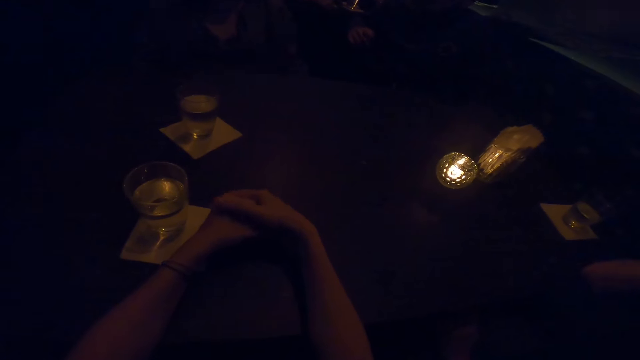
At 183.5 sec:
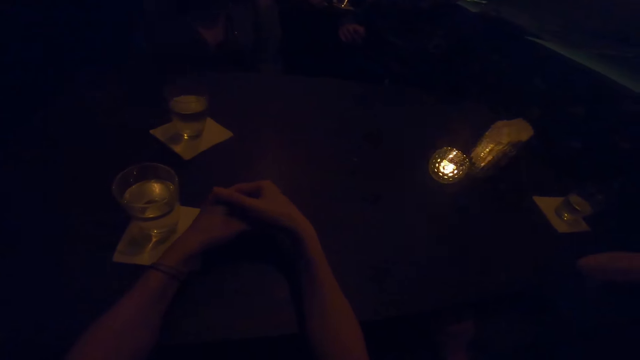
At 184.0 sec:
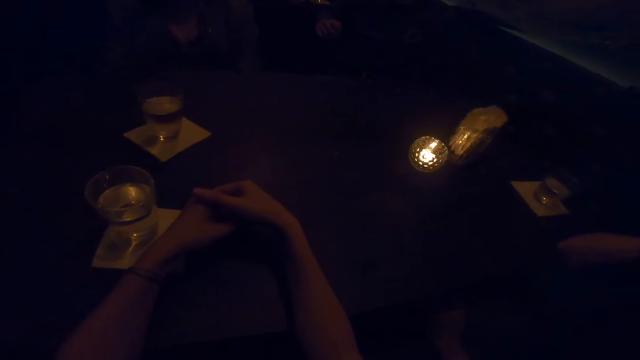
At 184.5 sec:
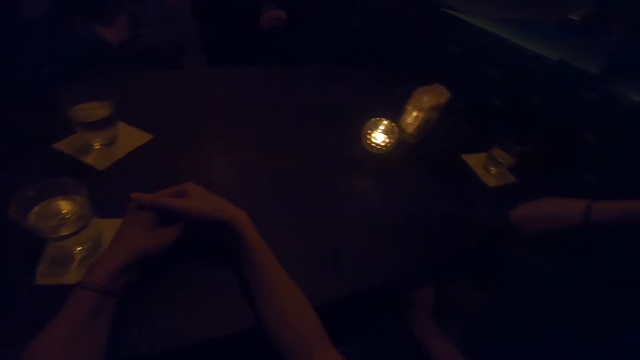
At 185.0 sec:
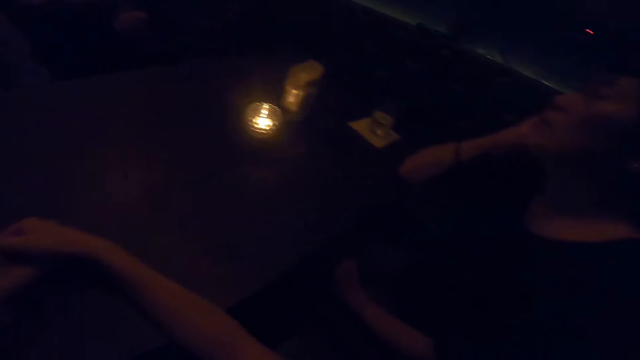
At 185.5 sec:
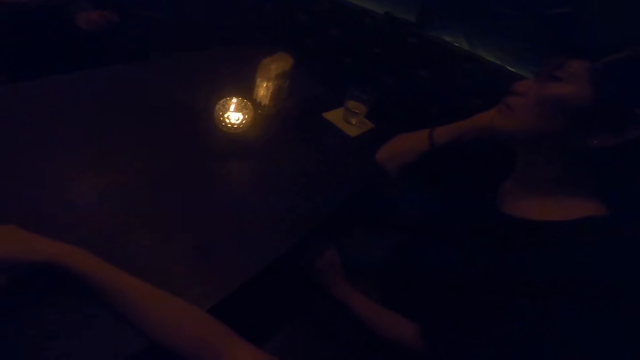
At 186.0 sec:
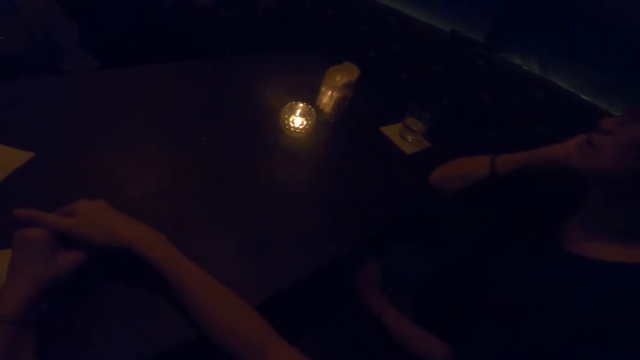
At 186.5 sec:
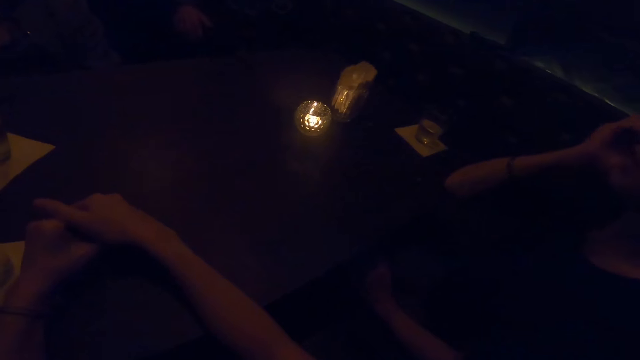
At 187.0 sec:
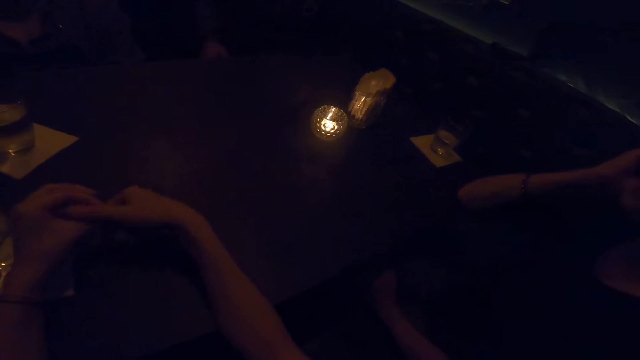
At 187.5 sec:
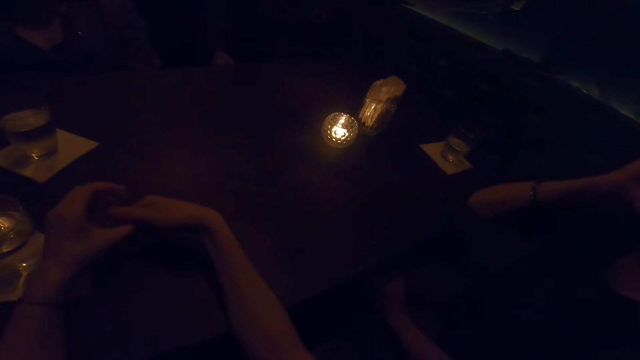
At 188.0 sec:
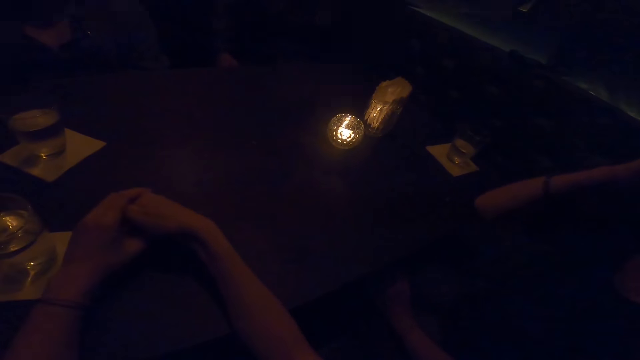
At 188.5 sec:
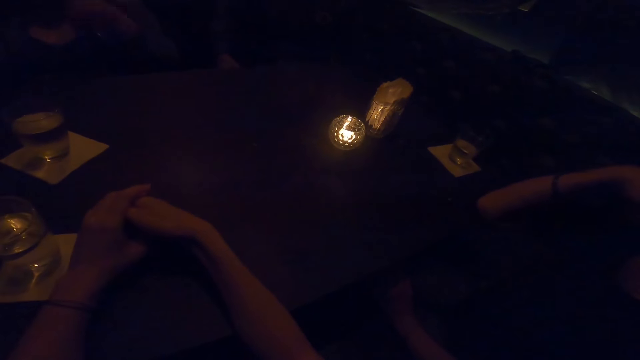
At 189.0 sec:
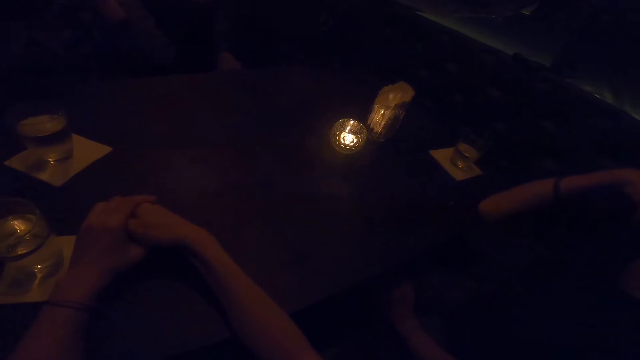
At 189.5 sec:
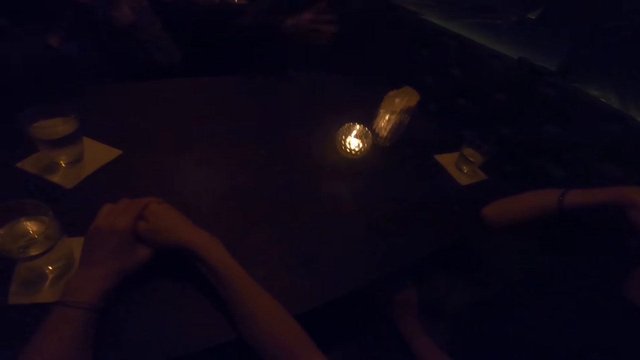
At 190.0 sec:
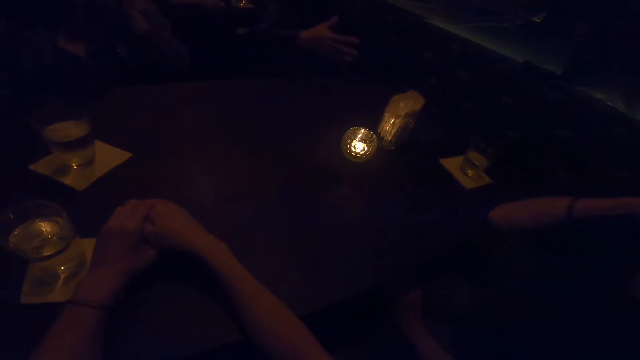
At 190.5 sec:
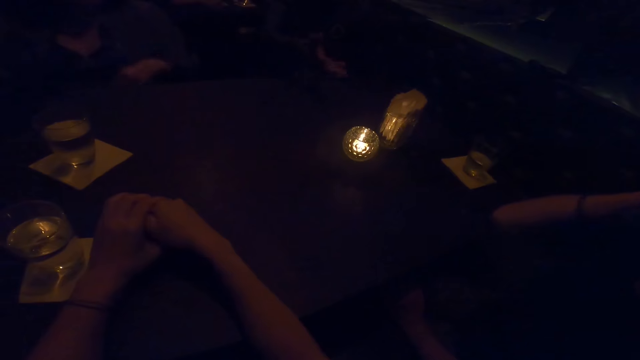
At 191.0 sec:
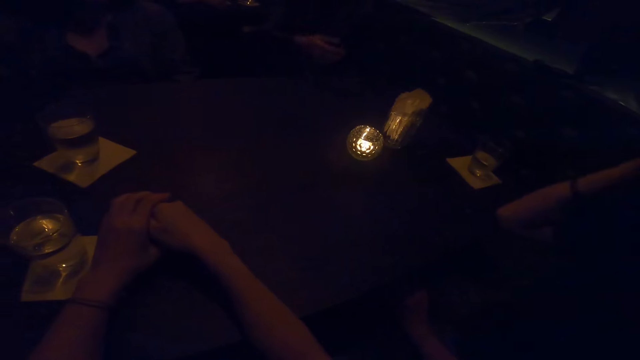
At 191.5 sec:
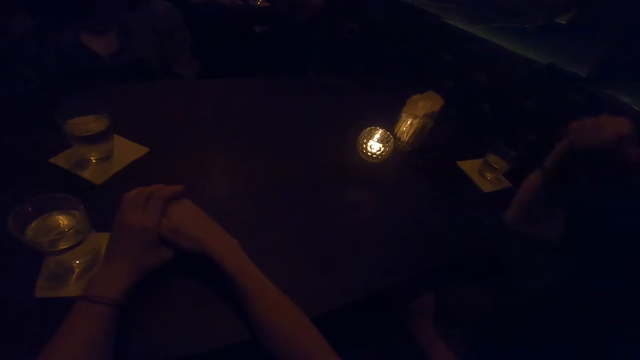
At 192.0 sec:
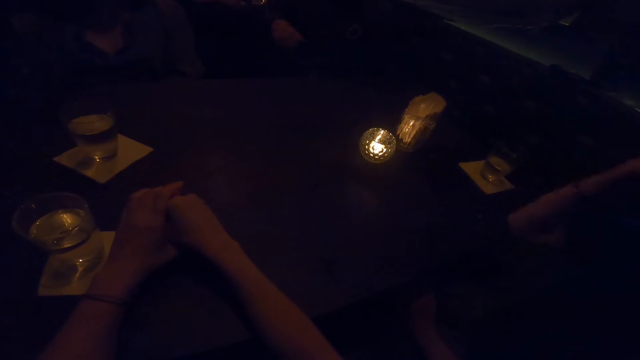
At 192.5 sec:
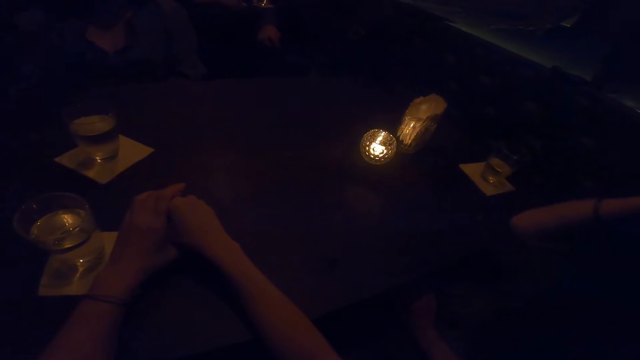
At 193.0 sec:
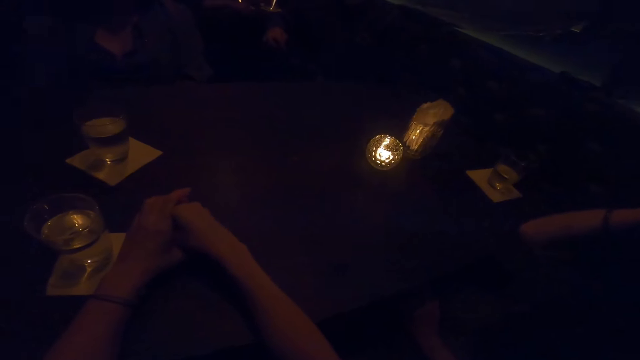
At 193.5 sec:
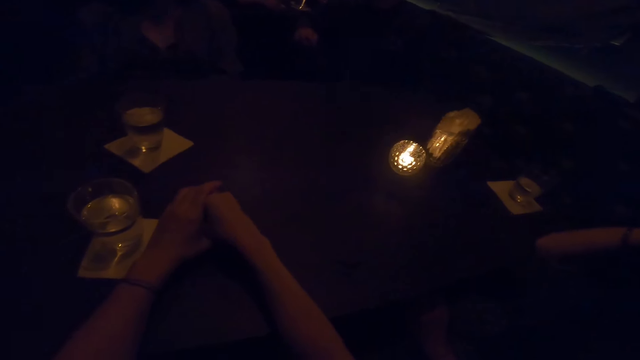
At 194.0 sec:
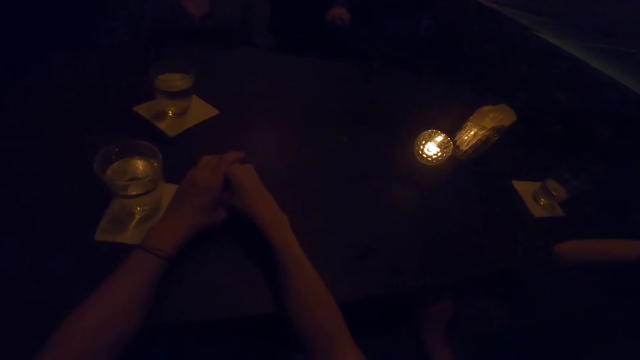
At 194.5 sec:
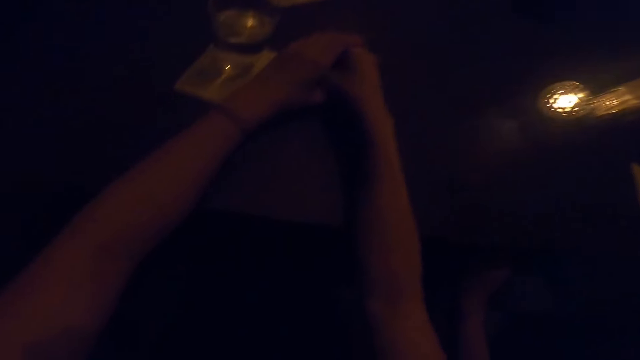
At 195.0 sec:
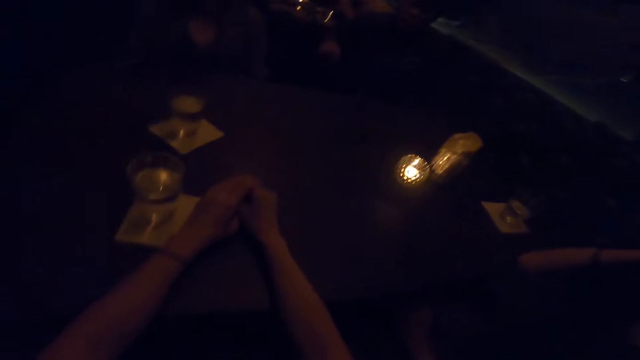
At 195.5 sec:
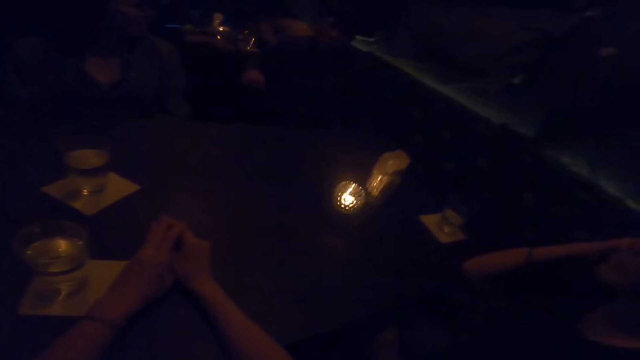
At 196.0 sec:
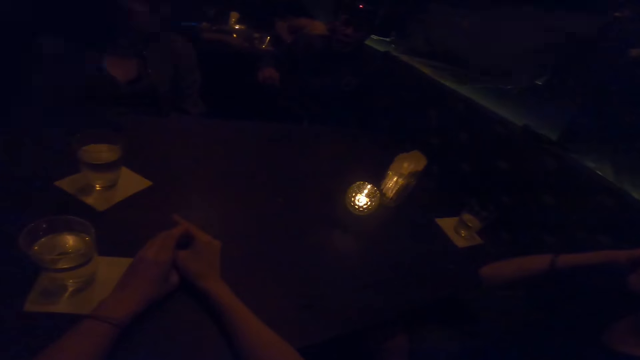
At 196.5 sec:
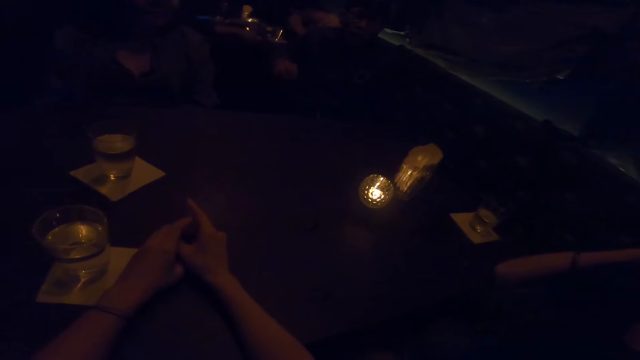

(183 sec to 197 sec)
A man converses with the camera wearer, a woman and another woman. The first woman uses gesture. The camera wearer looks around. The man talks to the first woman and the camera wearer.

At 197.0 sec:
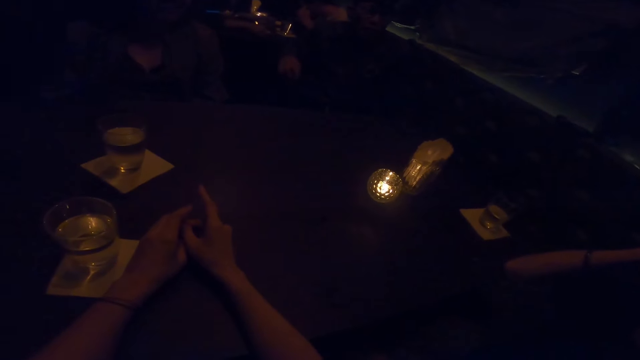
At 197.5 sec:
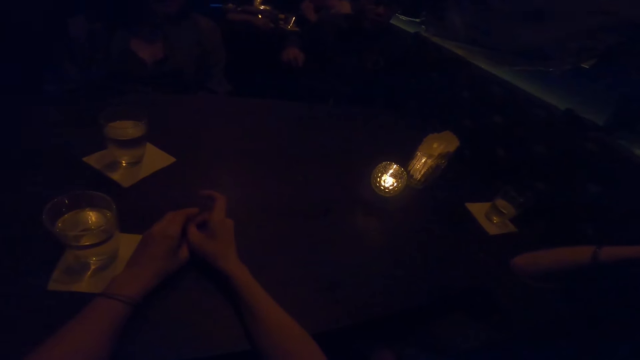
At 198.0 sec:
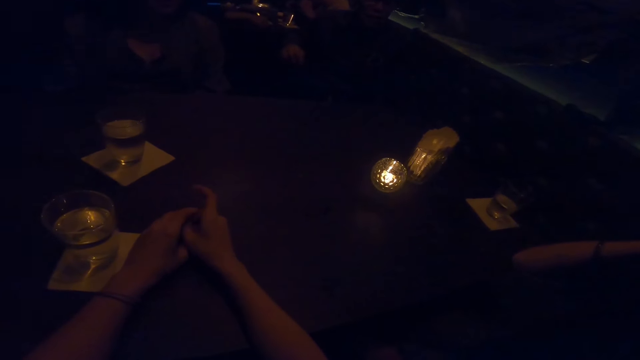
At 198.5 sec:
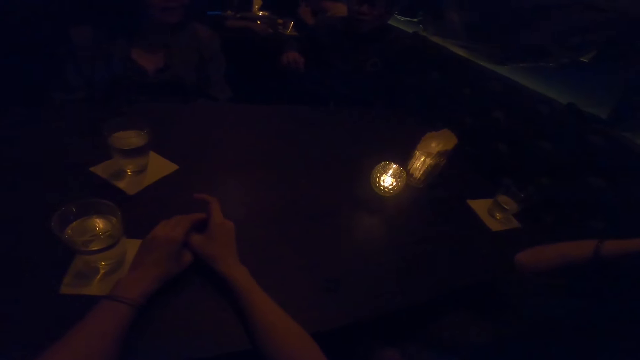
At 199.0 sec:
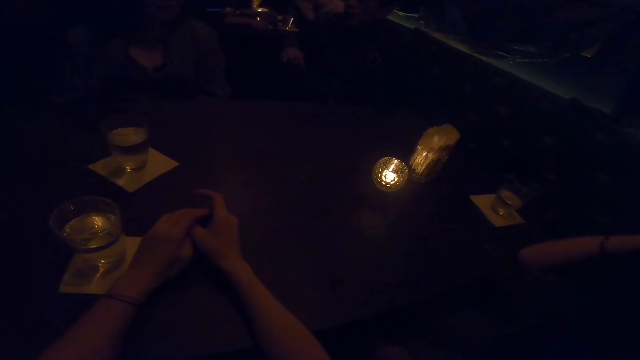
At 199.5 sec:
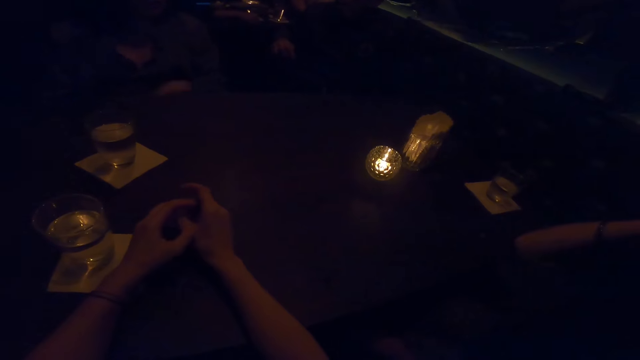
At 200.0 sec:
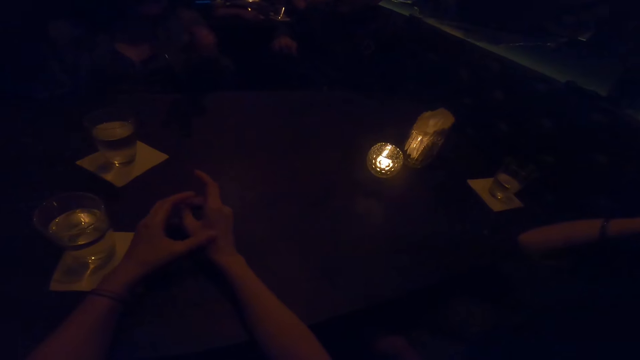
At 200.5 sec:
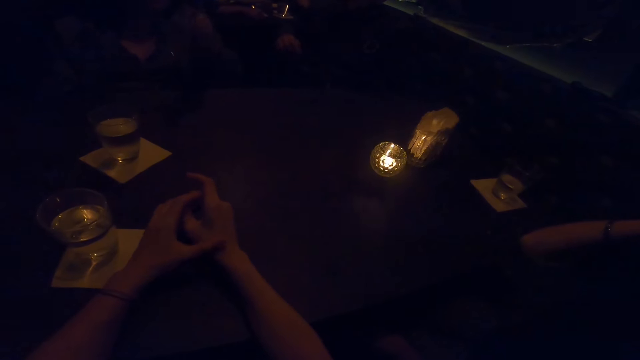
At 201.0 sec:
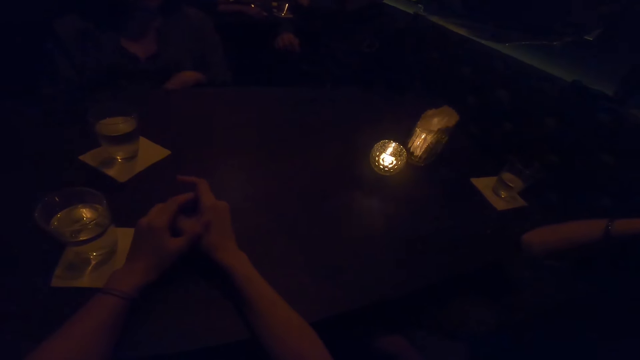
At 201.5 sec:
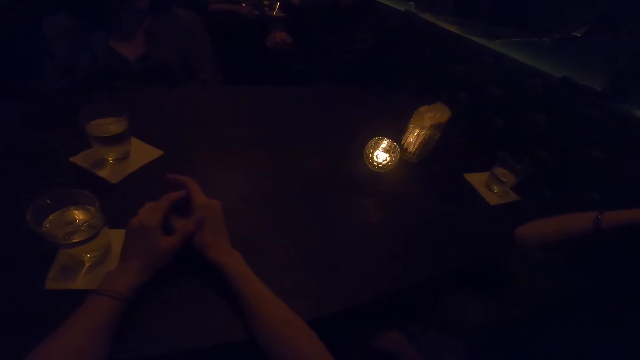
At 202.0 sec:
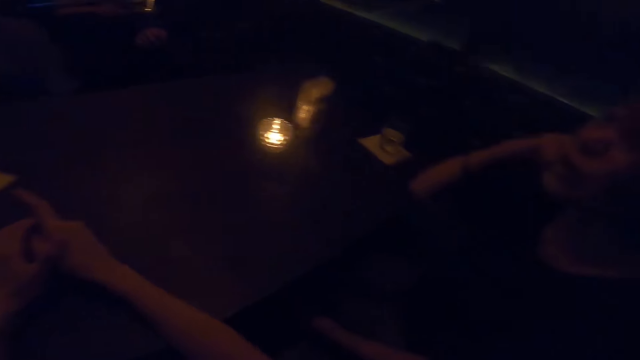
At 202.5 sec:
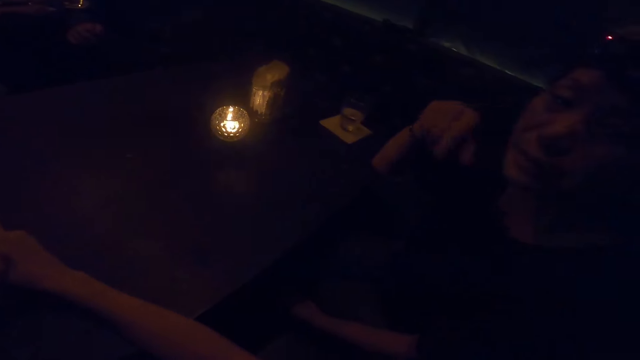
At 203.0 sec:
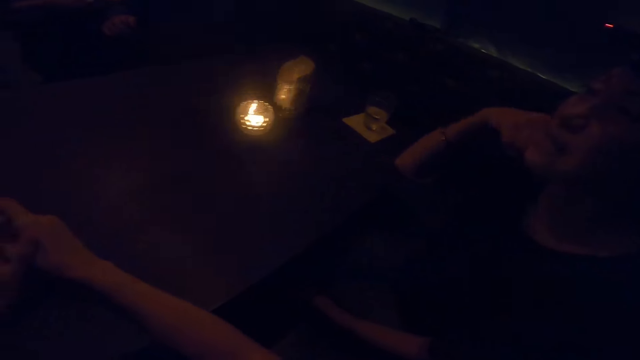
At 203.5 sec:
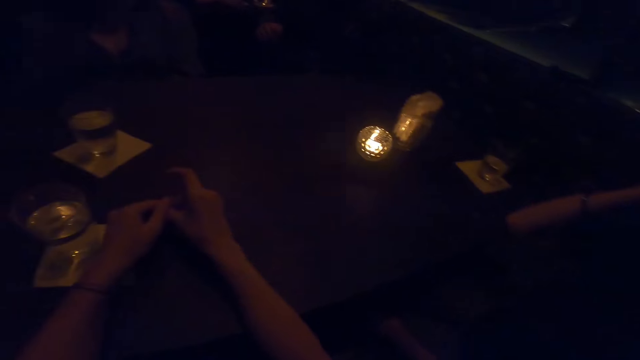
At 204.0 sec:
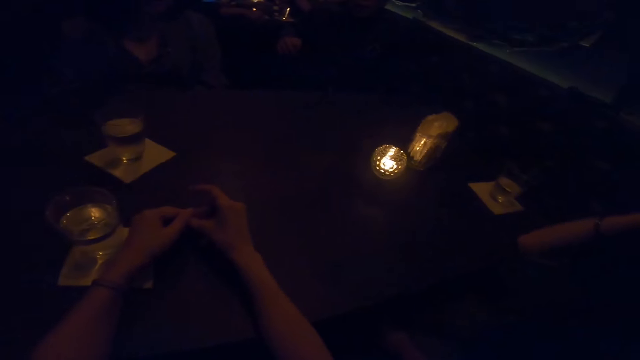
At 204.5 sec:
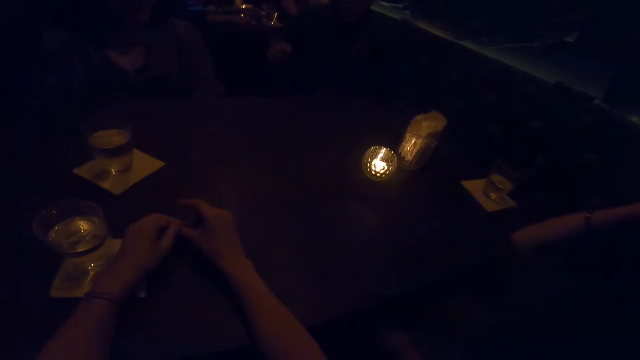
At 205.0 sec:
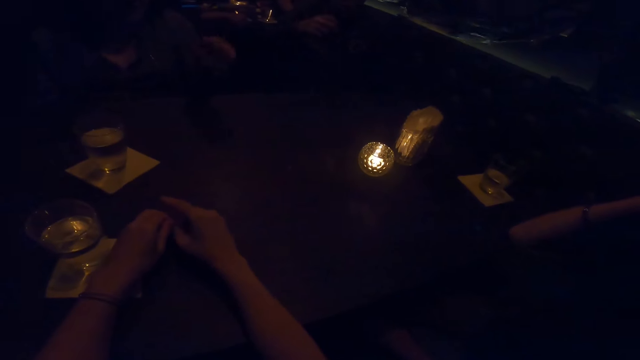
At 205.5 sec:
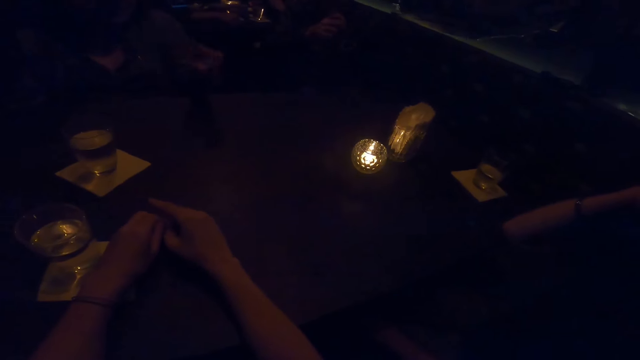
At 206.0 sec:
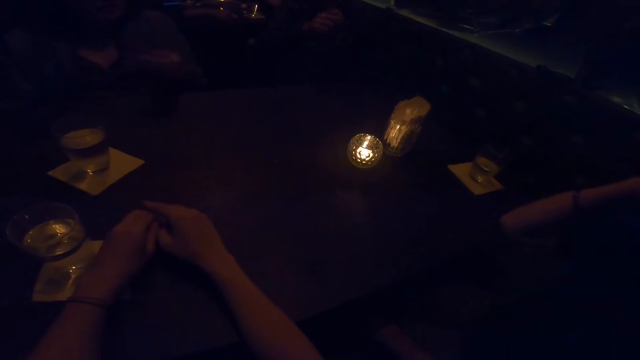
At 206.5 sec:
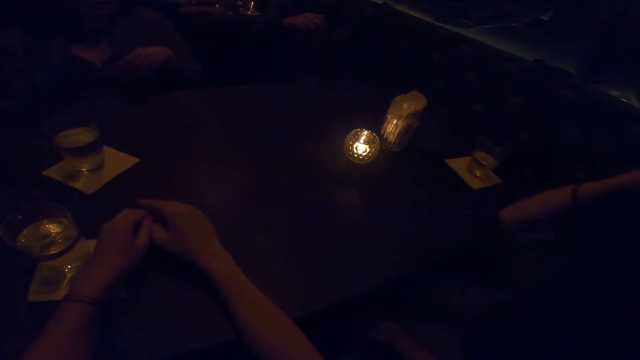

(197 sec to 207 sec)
A woman speaks to another woman and the camera wearer. The other woman converses with the camera wearer, the first woman and a man. The first woman speaks to the other woman and the camera wearer. The man talks to the other woman and the camera wearer.
